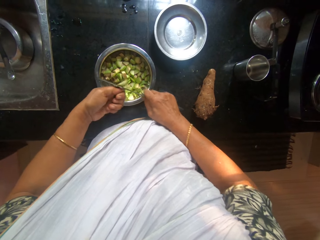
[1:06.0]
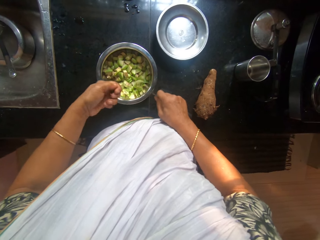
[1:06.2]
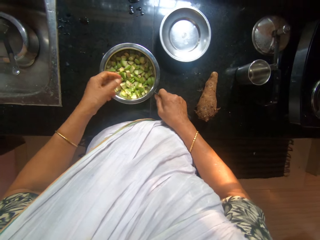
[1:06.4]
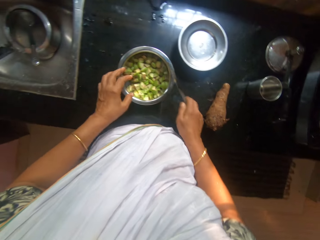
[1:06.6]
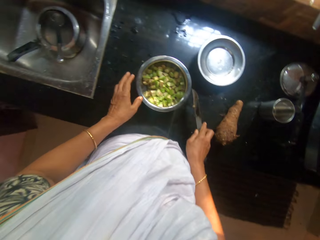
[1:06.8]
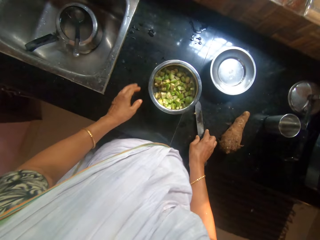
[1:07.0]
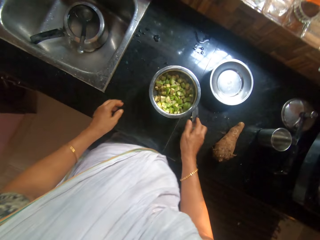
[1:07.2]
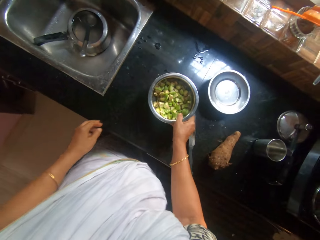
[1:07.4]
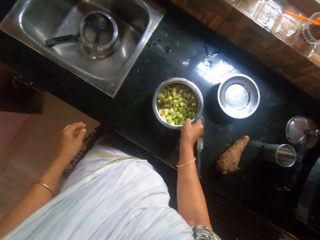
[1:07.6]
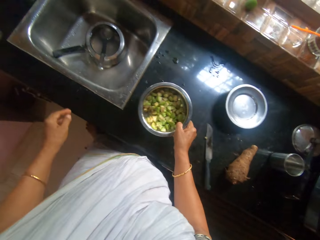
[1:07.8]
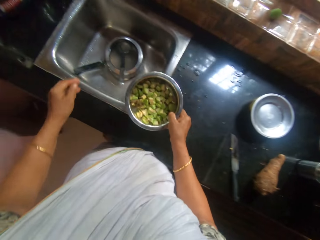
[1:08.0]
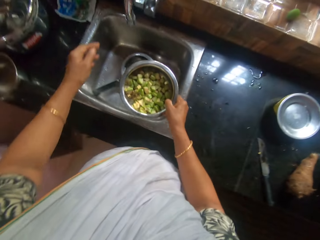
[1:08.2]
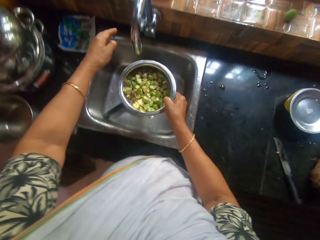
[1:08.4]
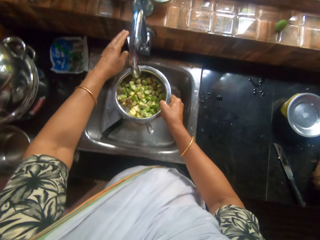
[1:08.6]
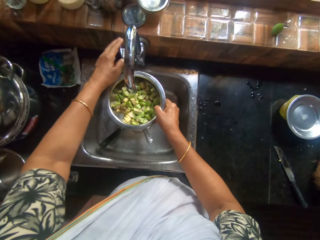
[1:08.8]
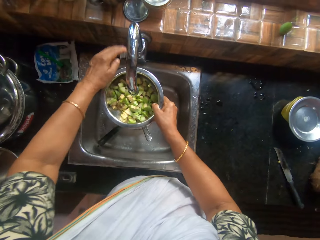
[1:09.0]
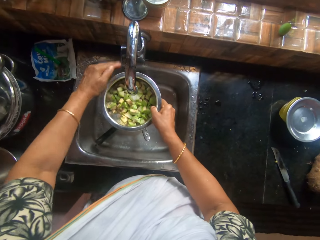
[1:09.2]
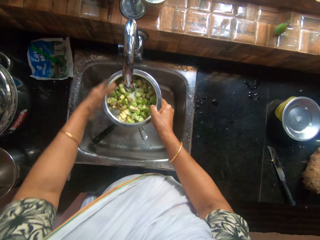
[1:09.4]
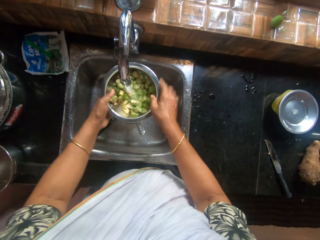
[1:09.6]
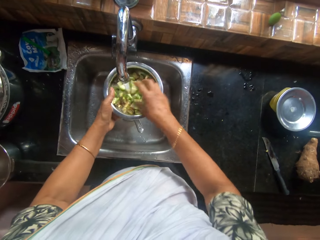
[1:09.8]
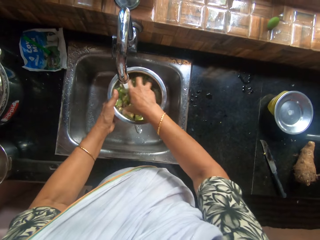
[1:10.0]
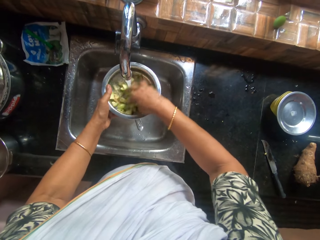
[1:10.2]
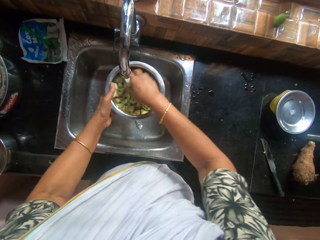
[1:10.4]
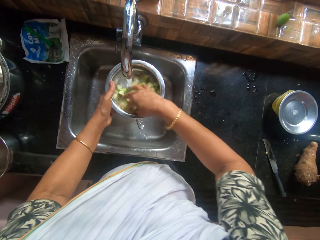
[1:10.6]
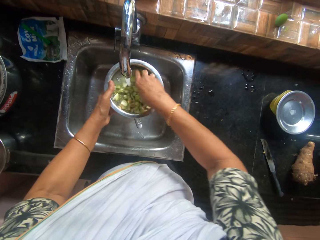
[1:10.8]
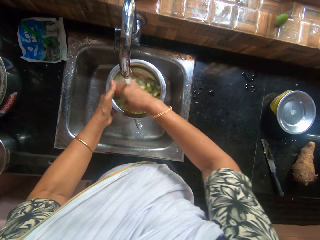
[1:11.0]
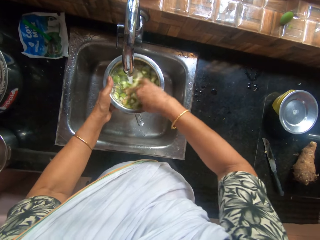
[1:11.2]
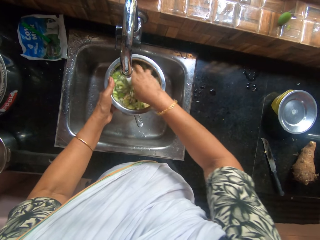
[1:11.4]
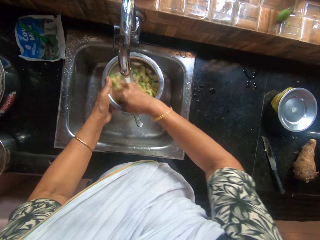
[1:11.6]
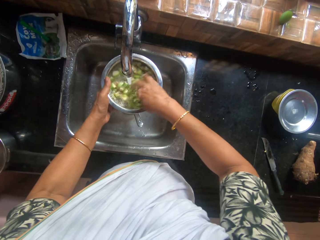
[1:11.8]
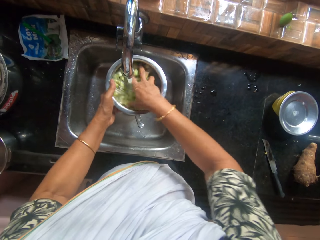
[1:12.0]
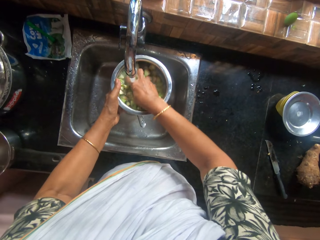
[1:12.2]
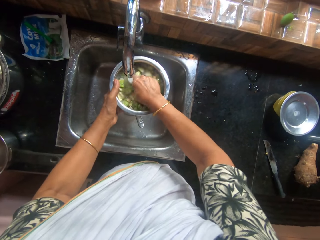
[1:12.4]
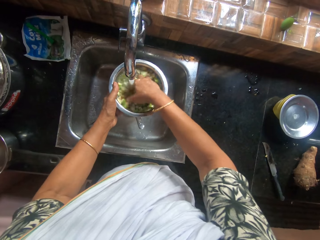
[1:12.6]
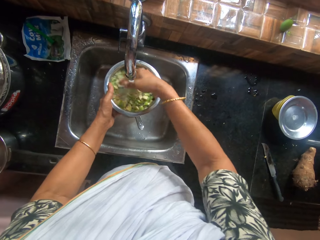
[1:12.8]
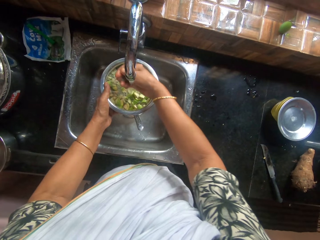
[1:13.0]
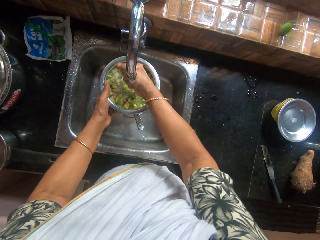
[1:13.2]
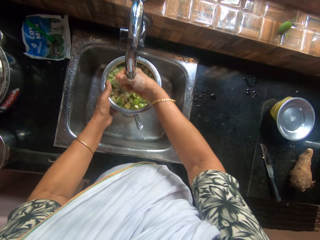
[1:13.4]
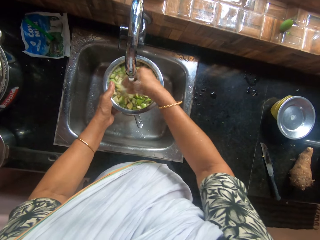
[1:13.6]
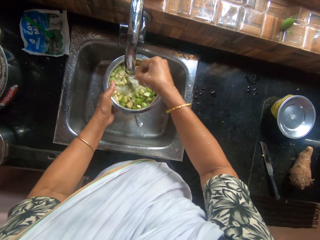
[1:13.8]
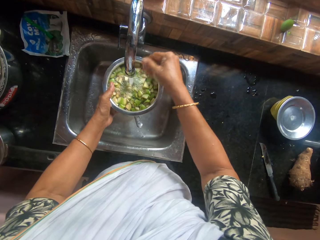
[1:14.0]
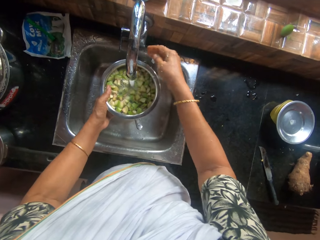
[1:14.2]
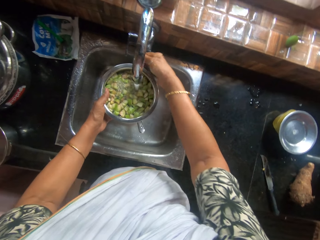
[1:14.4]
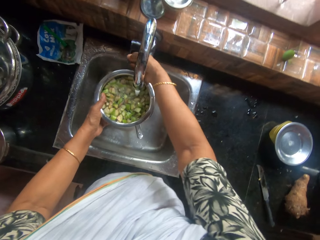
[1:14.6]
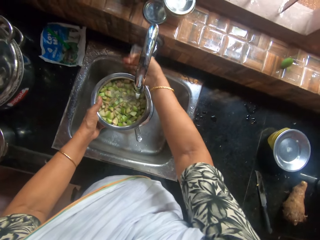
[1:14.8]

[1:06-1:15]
The camera wearer drops the knife on the kitchen countertop with her right hand. She picks up the bowl from the kitchen countertop with her right hand. She opens a water tap with her left hand. She passes the bowl from her right hand to her left hand. She puts water into the bowl. She rinses the diced cucumber in the bowl with water with her right hand. She rinses the hand.

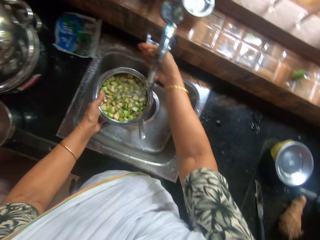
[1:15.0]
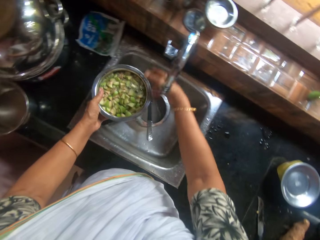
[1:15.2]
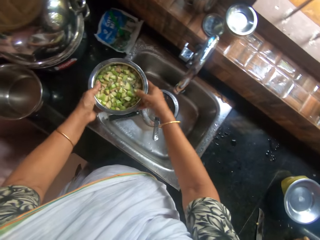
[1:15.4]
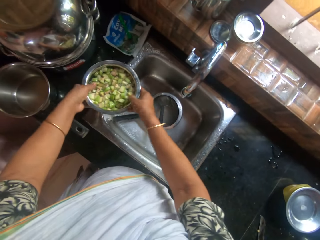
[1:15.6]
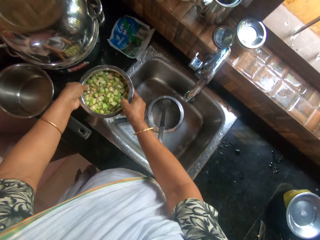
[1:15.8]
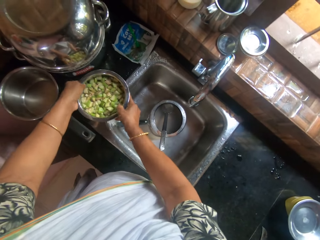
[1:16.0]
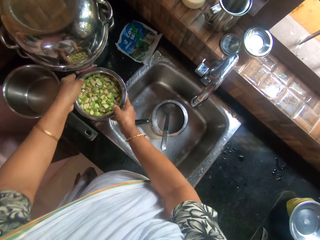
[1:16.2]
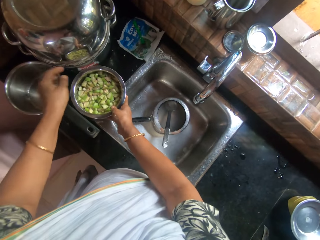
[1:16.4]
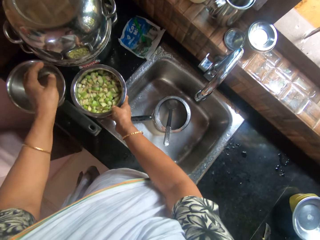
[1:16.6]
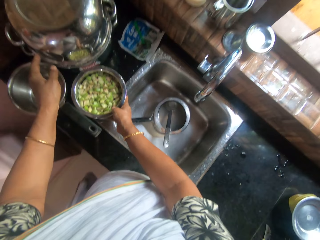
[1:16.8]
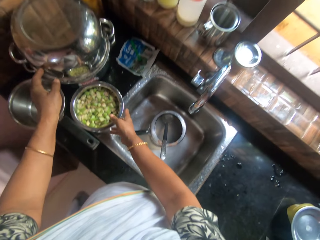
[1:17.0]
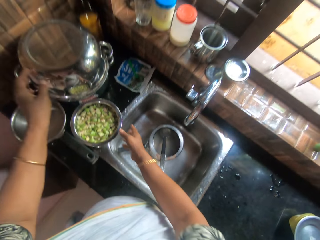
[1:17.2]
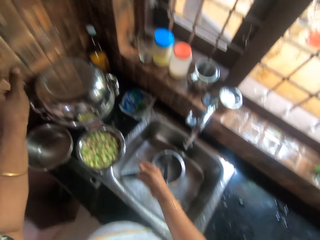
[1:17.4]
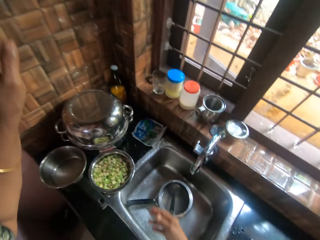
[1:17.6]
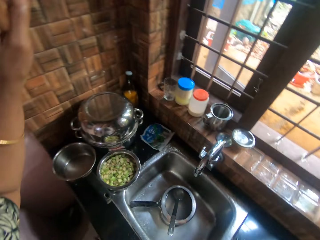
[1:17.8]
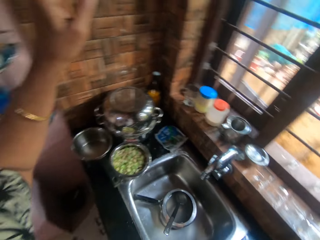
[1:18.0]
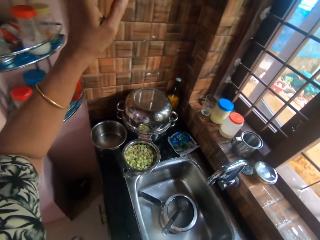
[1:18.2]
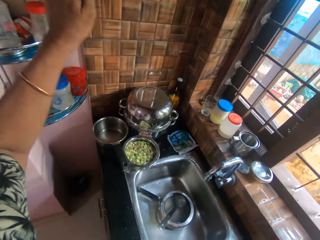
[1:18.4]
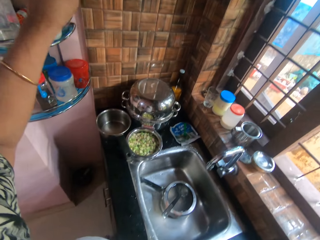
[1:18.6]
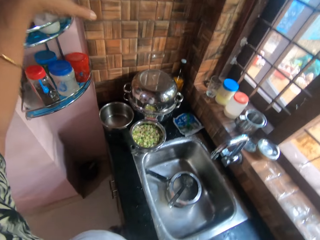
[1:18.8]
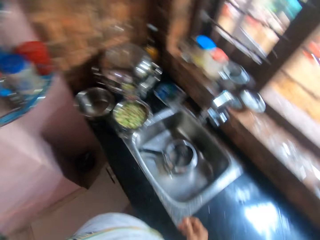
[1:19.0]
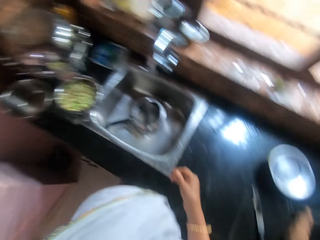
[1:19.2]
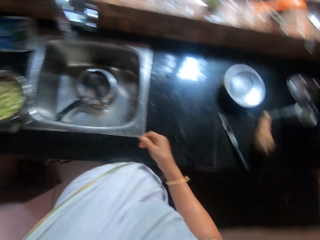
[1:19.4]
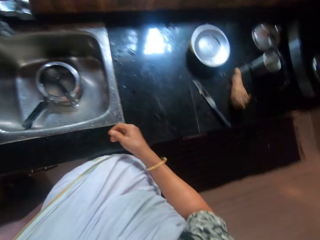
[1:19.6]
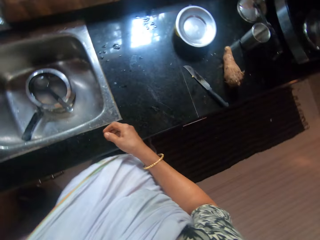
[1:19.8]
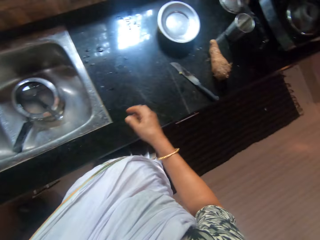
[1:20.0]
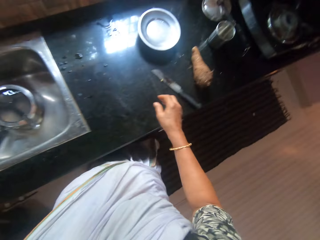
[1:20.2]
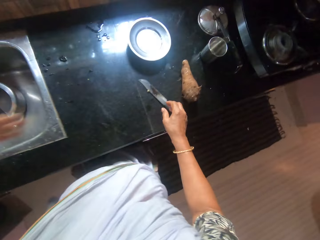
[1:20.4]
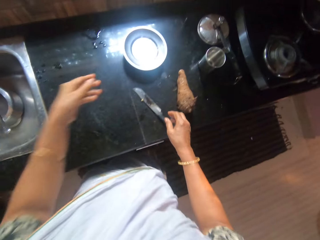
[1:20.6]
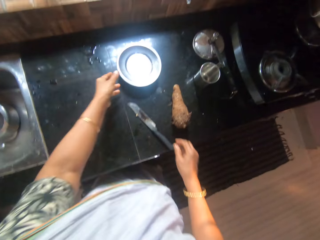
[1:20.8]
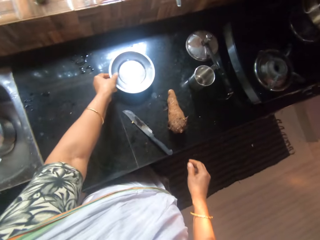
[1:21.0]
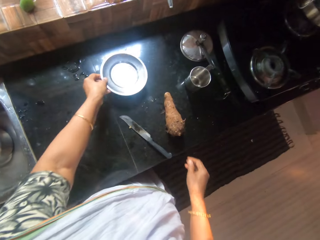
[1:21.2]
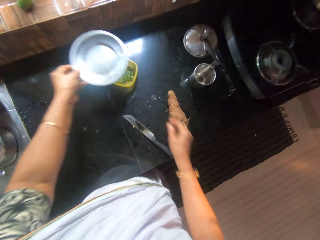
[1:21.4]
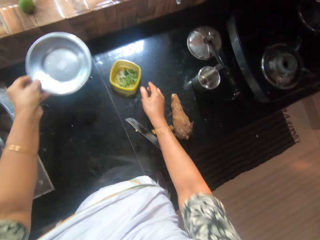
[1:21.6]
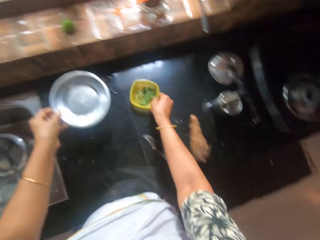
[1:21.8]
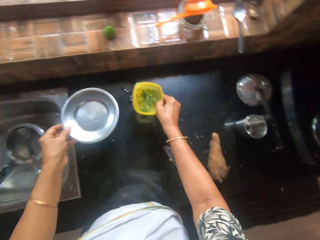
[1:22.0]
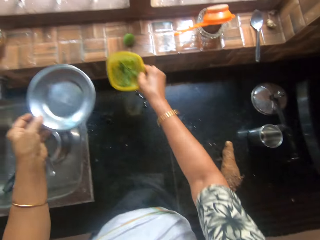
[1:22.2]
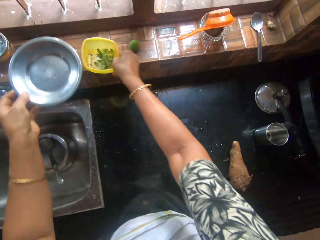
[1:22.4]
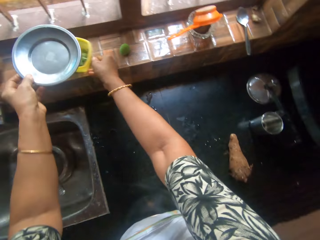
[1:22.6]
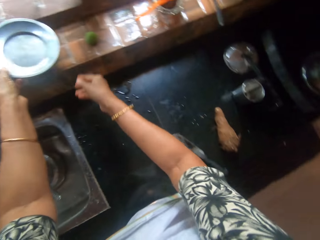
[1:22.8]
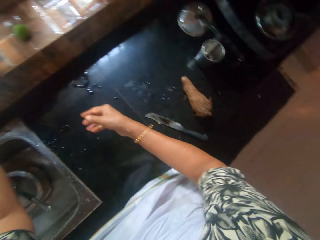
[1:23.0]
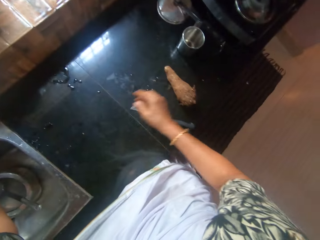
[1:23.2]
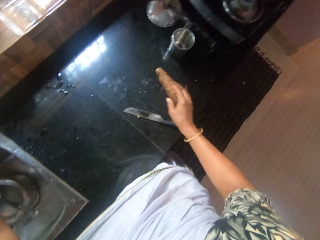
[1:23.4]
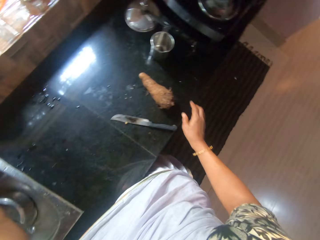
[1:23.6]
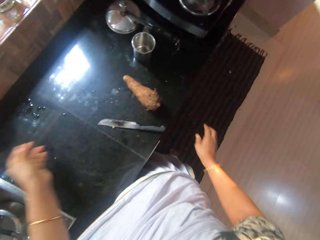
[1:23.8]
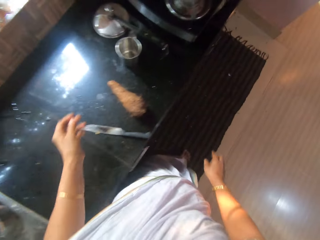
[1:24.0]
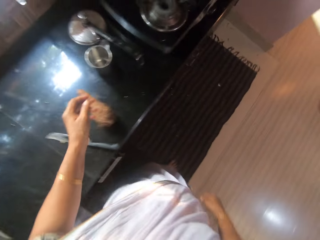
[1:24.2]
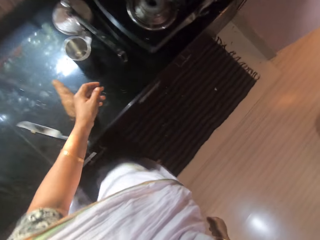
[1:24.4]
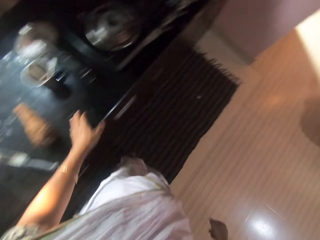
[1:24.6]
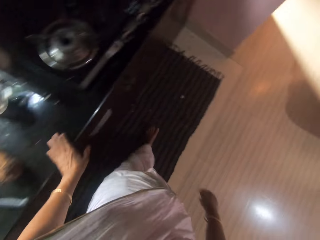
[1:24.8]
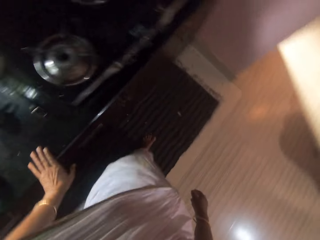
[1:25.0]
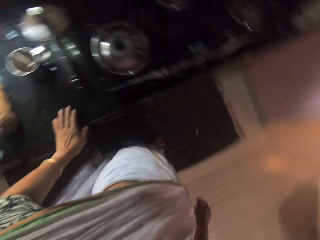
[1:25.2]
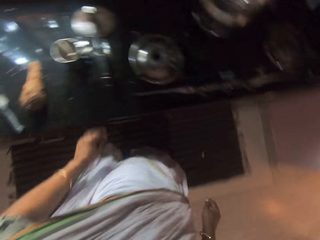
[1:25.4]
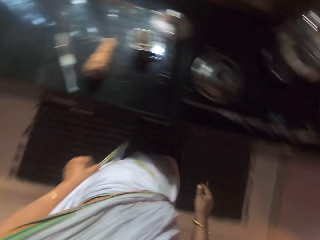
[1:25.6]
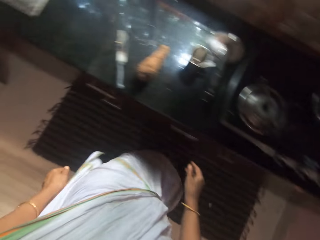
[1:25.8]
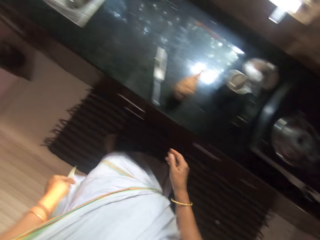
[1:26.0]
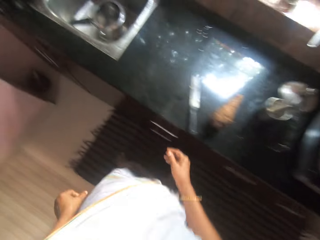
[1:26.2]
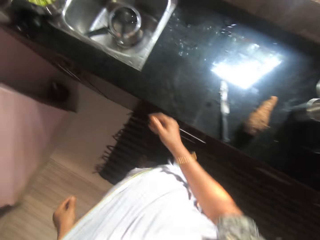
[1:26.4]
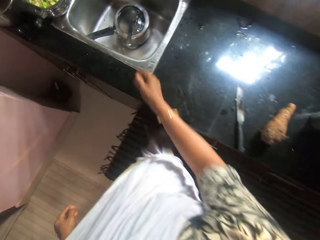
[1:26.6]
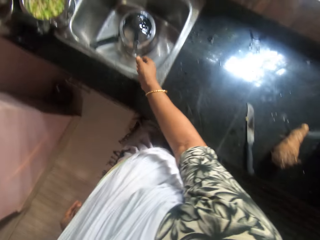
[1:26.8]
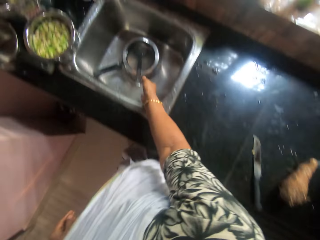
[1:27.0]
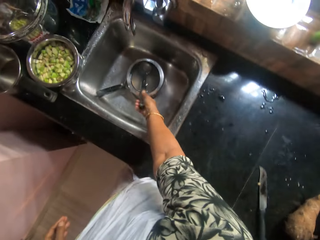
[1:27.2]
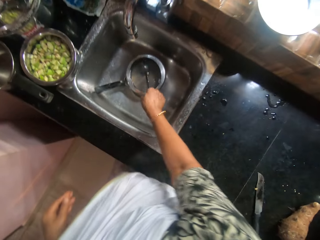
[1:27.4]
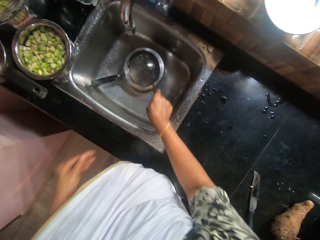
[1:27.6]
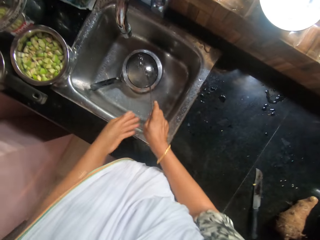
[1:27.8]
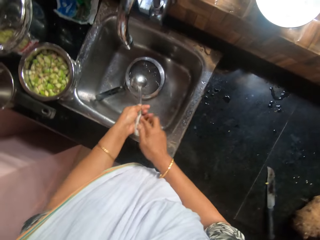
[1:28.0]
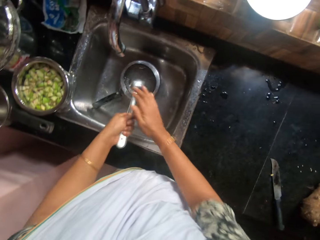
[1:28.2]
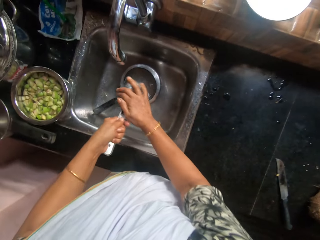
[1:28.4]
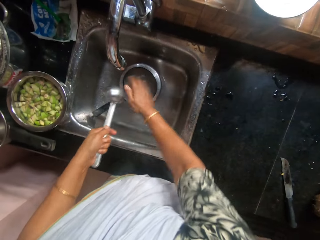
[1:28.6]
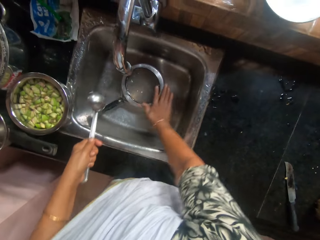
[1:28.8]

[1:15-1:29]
The camera wearer closes the water tap with her right hand. She drops the bowl on the kitchen countertop with both hands. She touches a pot with her left hand. She raises the hand. She touches a container with her left hand. She picks up a bowl from the kitchen countertop with her left hand. She picks up a plastic container from the kitchen countertop with her right hand. She drops the container on a window stool with her right hand. She drops the bowl on the container with her left hand. She walks around. She picks up a serving spoon from the pot with her right hand. She passes the spoon from her right hand to her left hand. She rubs the spoon with her right hand.
